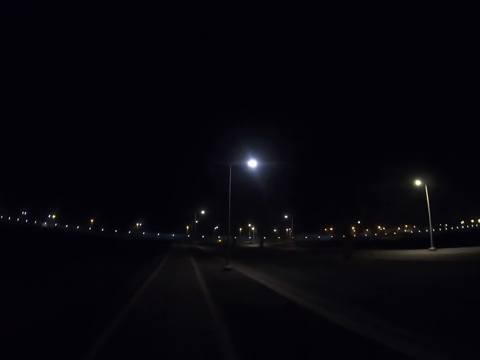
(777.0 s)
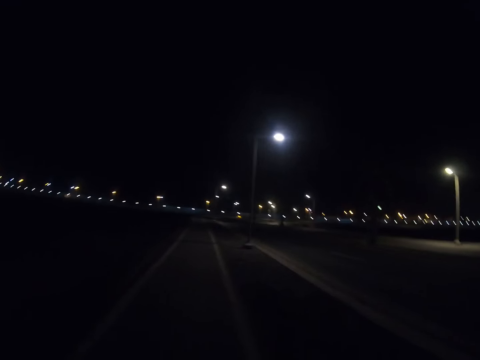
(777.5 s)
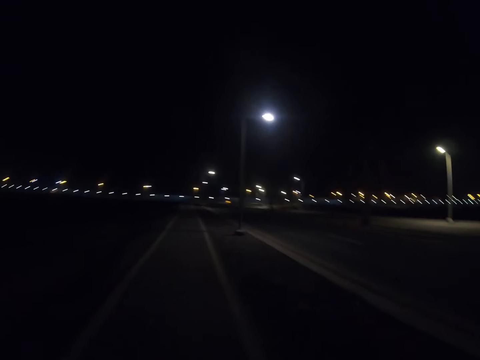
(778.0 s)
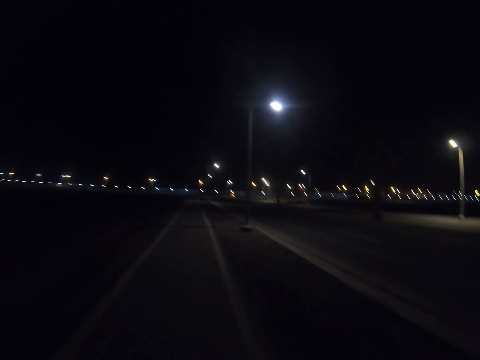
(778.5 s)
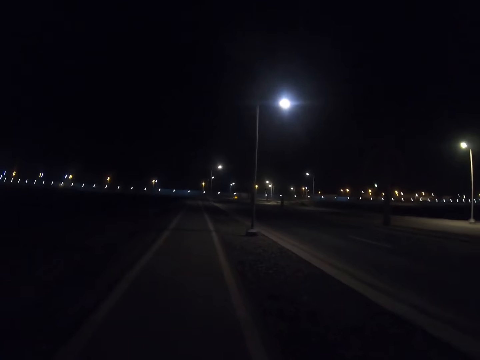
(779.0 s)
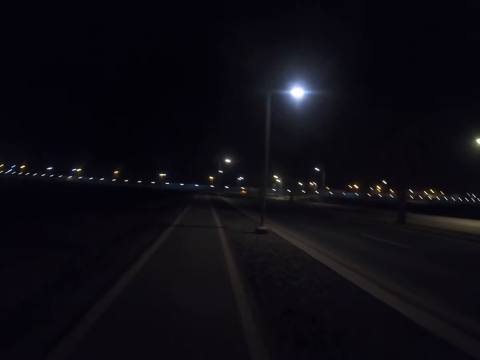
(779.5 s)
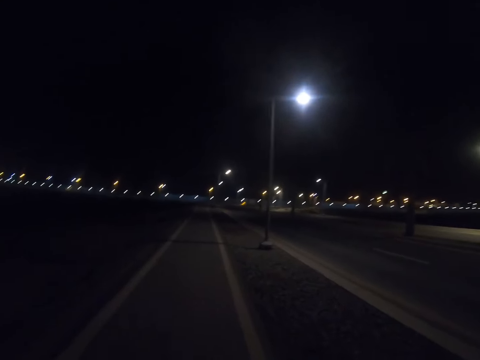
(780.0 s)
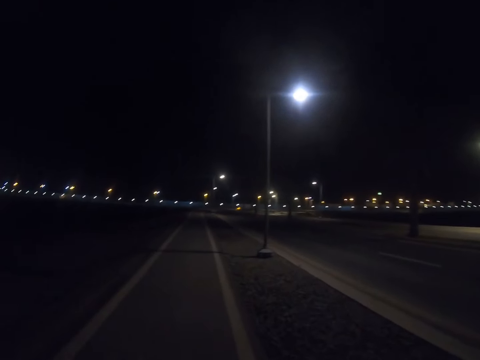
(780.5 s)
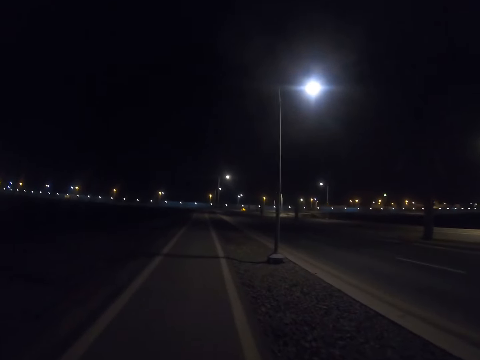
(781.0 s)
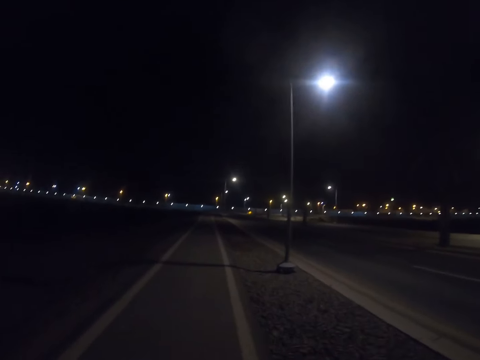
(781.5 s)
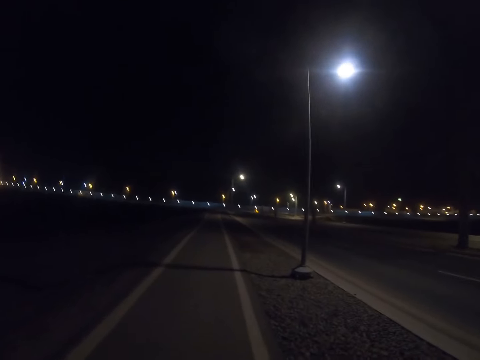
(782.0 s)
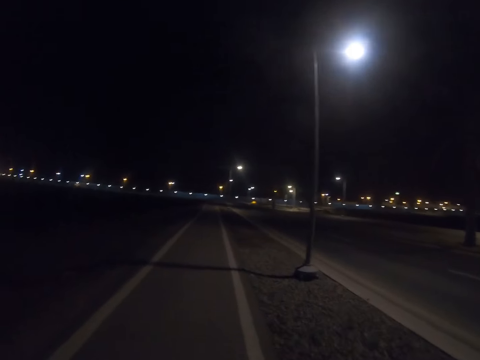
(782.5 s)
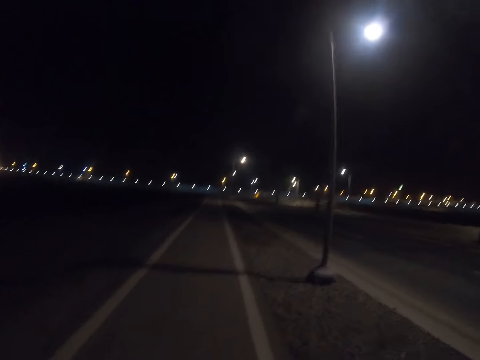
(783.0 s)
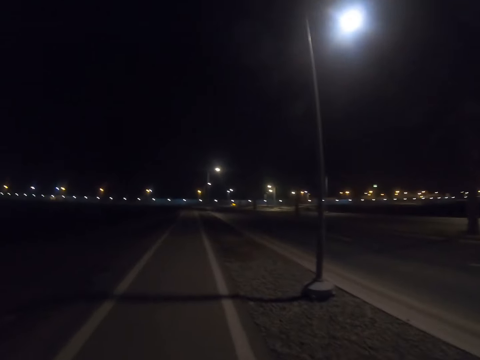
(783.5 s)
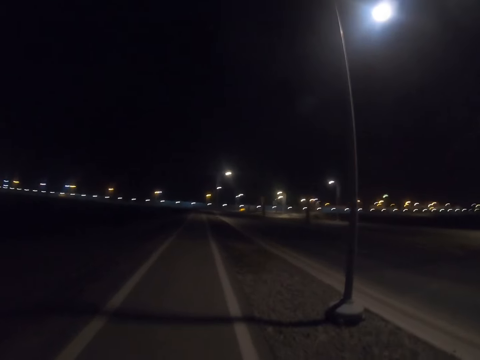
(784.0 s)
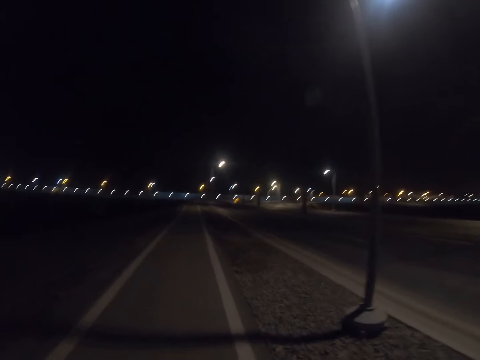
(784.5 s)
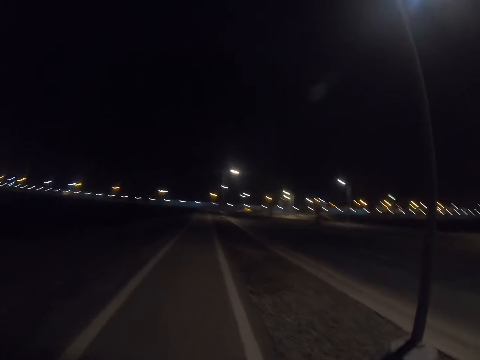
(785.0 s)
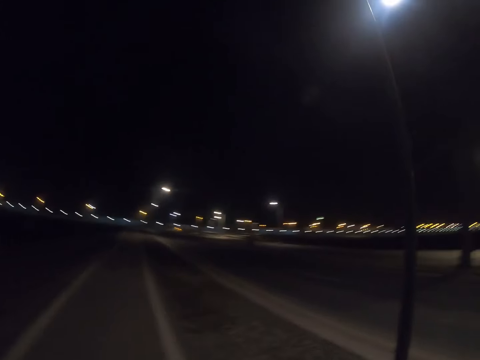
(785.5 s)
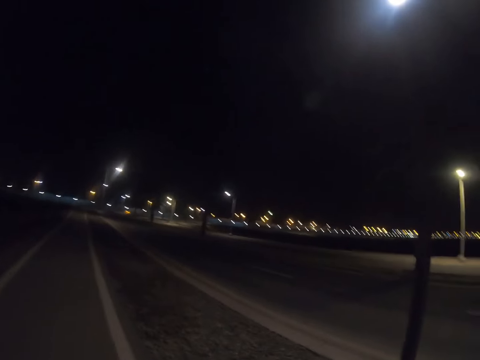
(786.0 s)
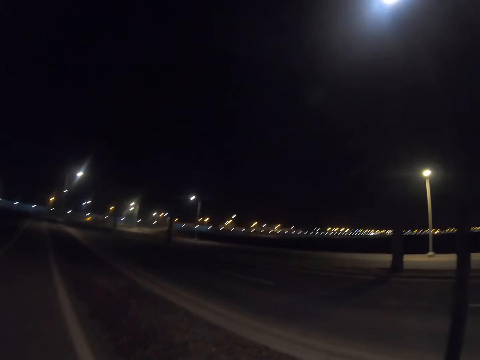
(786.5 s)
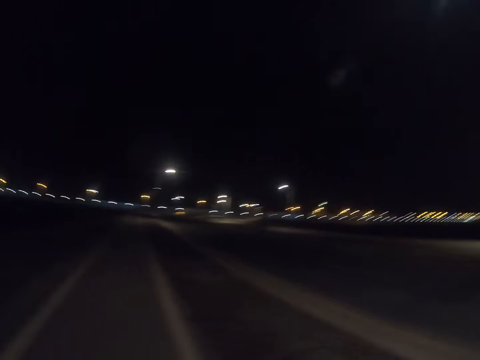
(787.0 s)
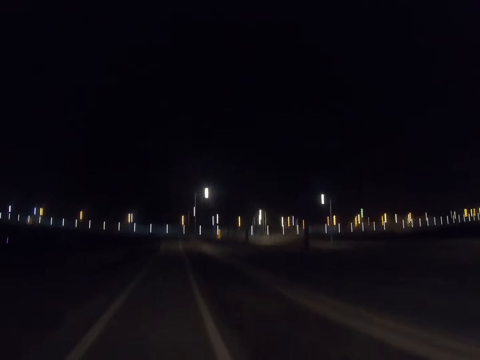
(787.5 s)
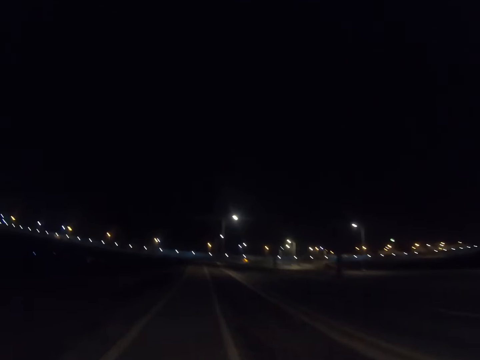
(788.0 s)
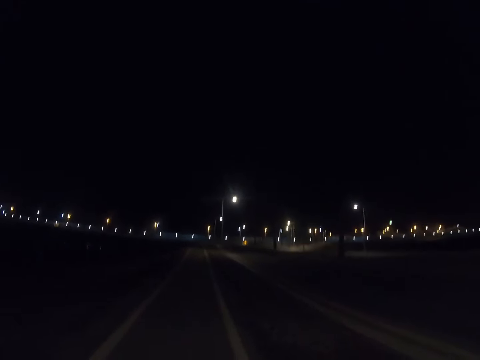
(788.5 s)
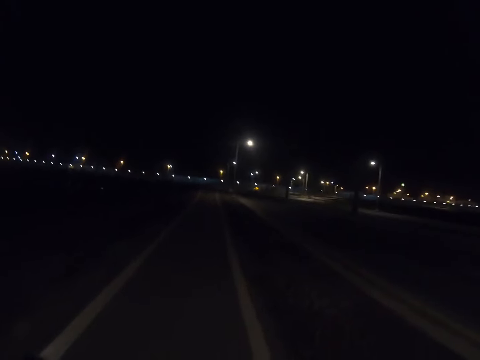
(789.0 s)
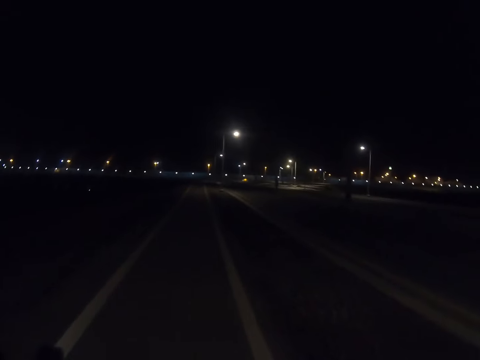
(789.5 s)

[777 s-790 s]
The camera wearer walks along the pavement.

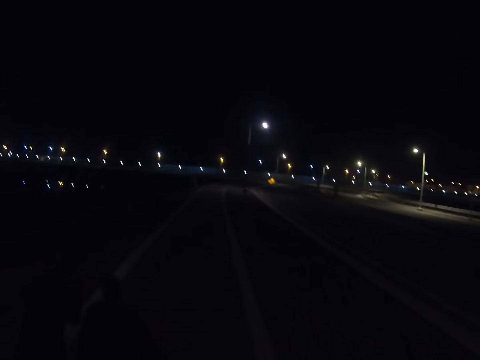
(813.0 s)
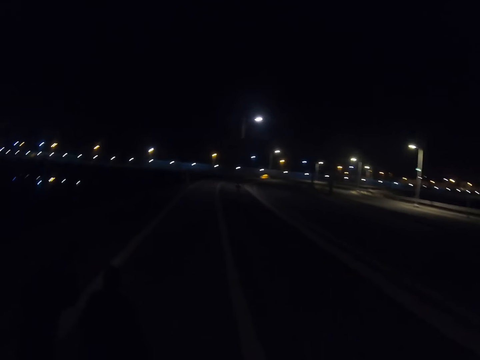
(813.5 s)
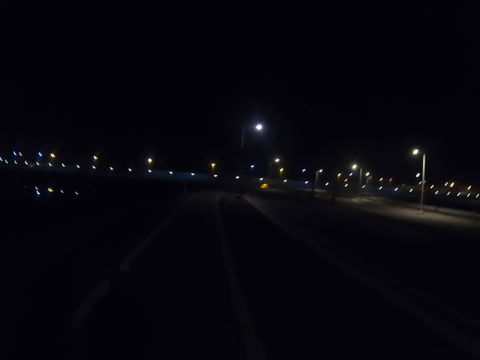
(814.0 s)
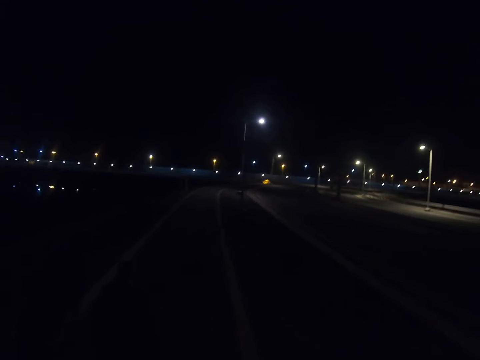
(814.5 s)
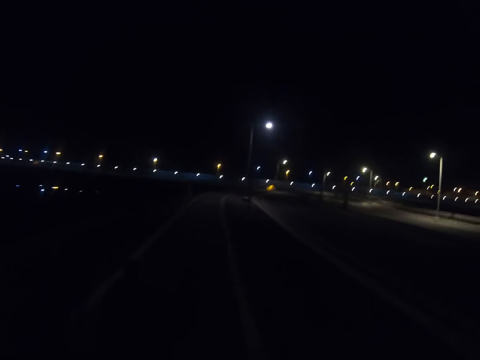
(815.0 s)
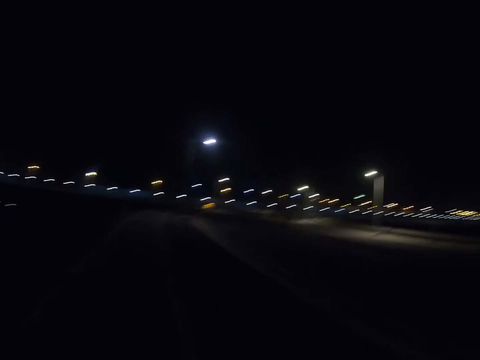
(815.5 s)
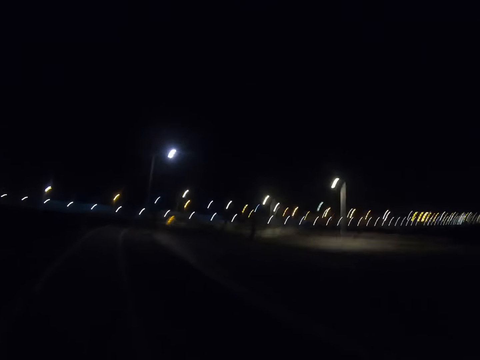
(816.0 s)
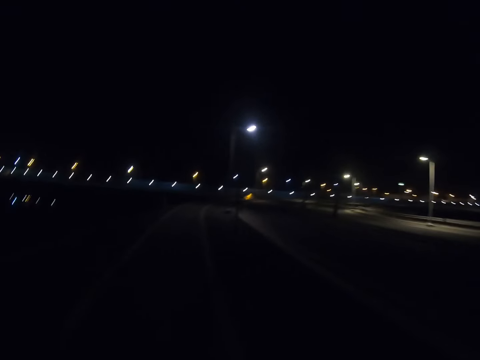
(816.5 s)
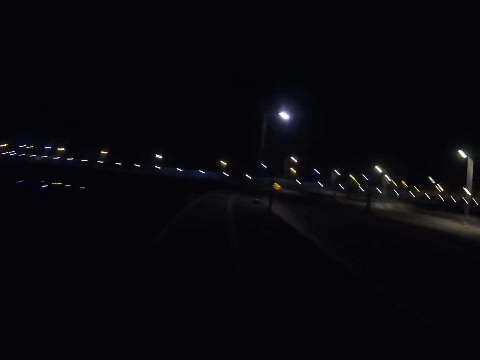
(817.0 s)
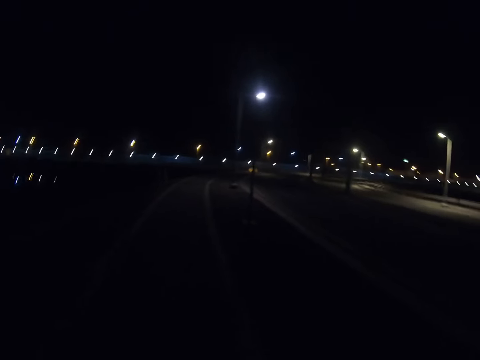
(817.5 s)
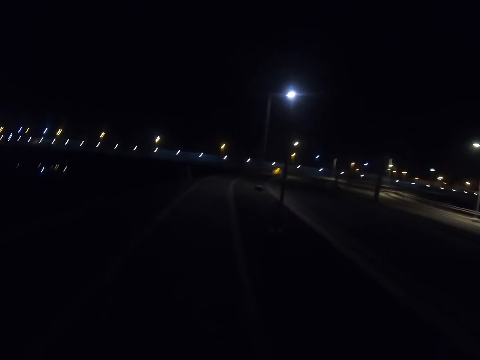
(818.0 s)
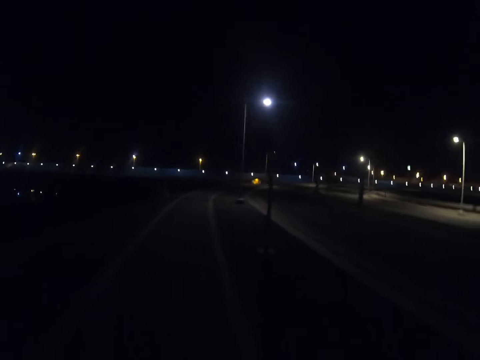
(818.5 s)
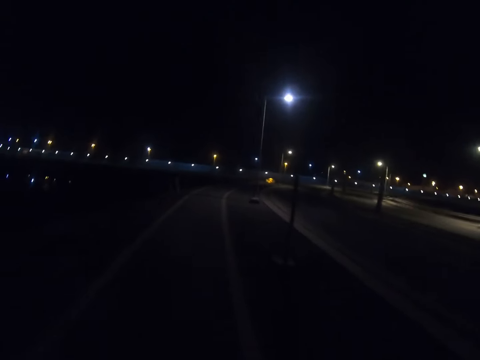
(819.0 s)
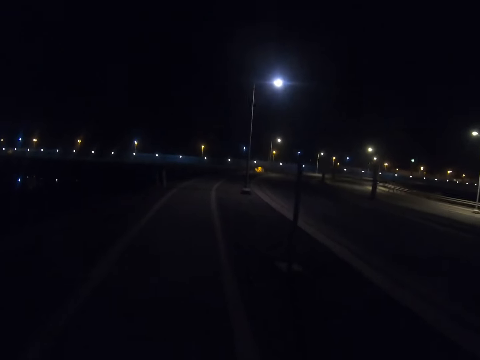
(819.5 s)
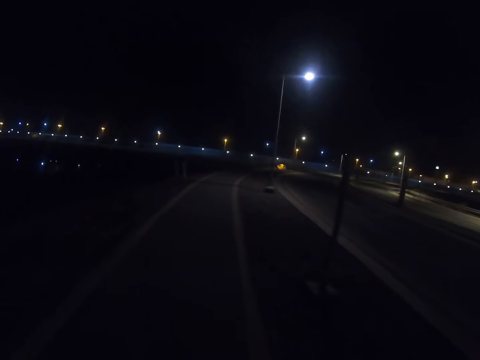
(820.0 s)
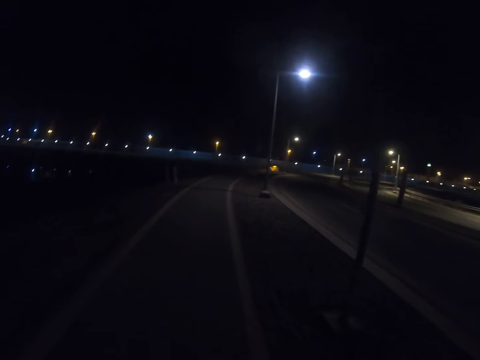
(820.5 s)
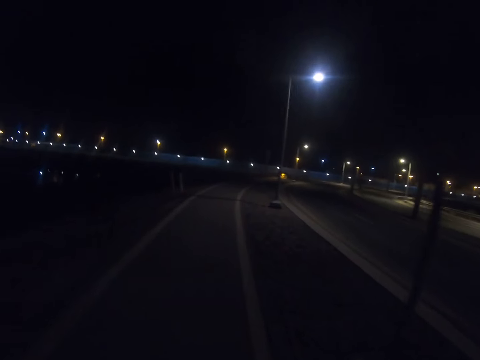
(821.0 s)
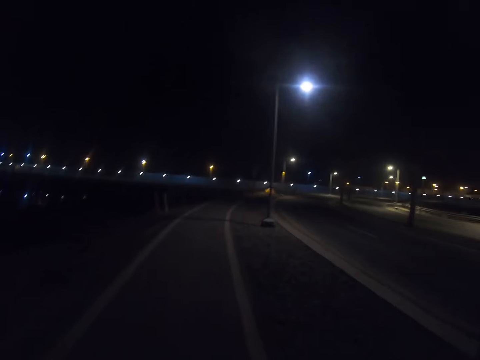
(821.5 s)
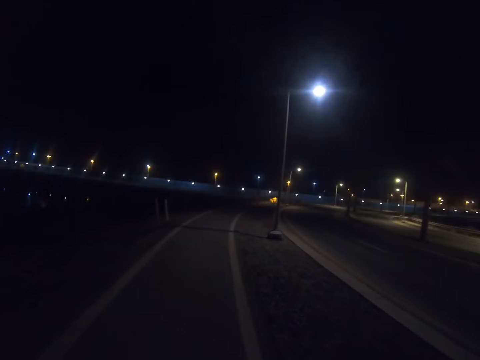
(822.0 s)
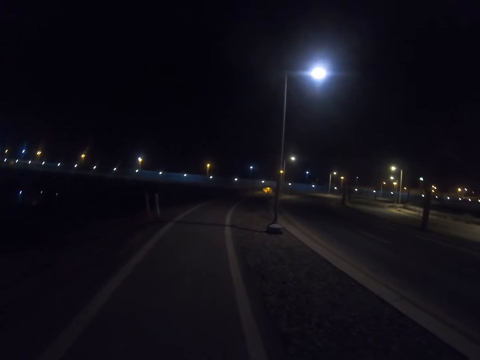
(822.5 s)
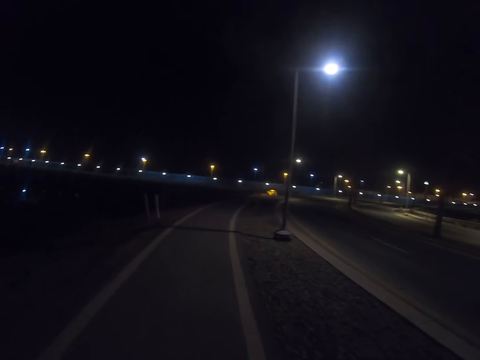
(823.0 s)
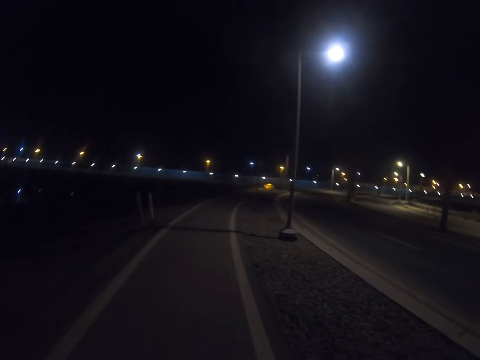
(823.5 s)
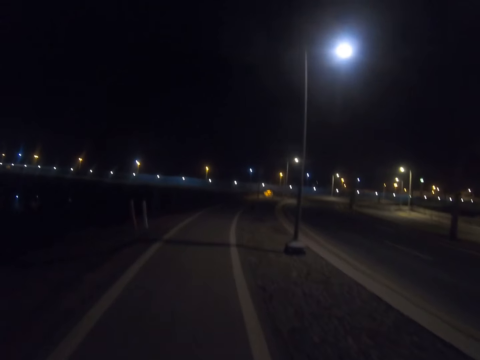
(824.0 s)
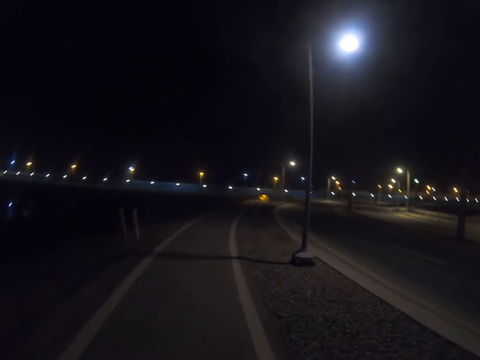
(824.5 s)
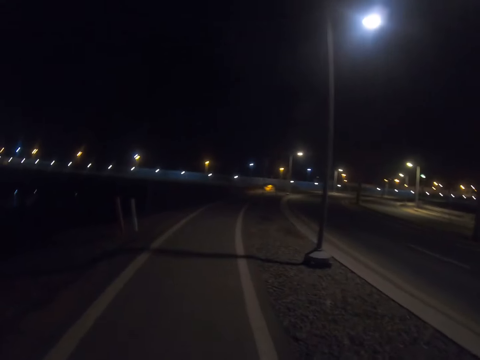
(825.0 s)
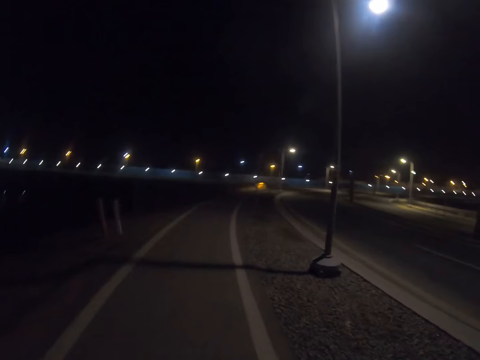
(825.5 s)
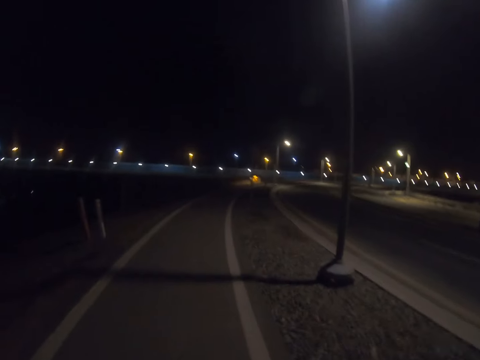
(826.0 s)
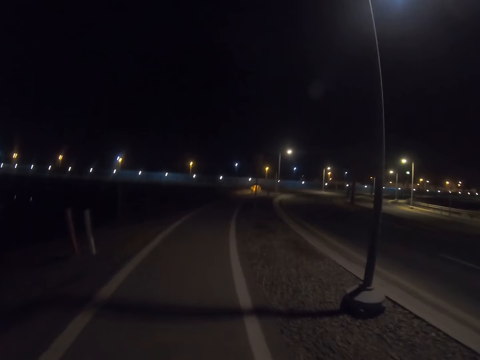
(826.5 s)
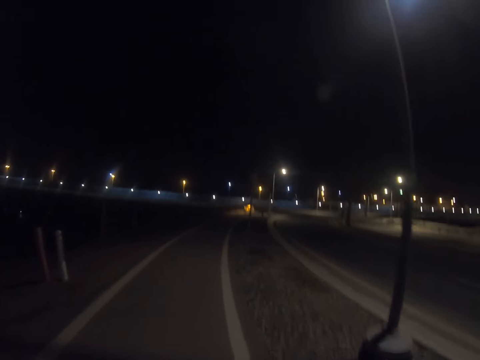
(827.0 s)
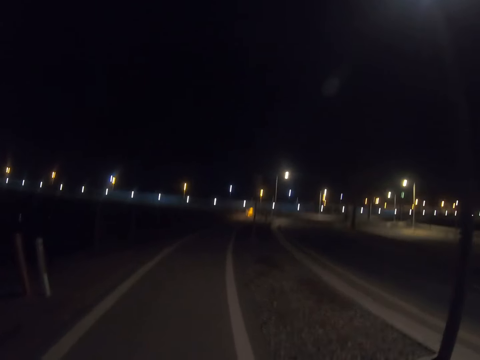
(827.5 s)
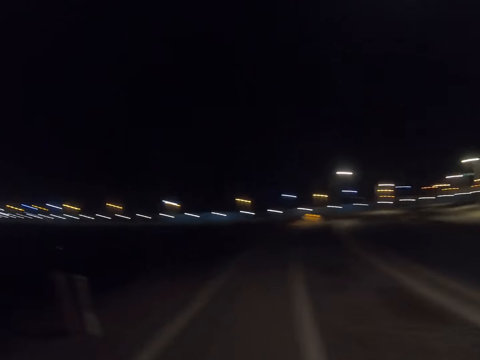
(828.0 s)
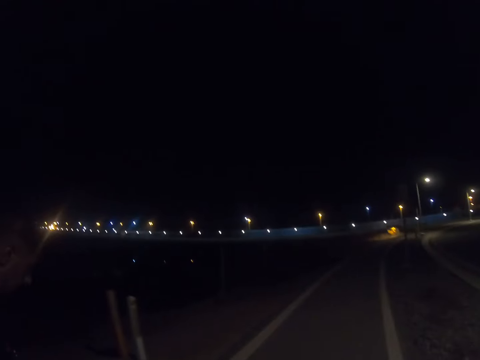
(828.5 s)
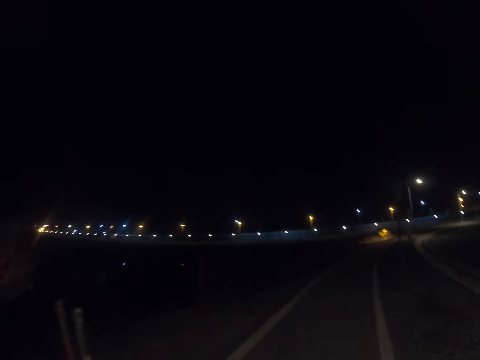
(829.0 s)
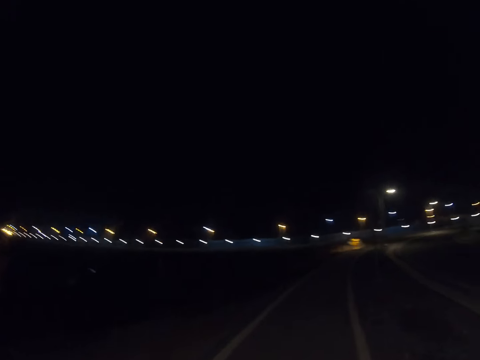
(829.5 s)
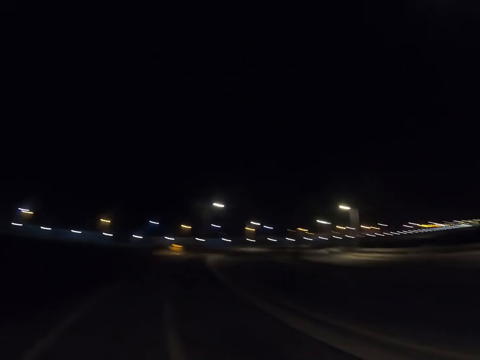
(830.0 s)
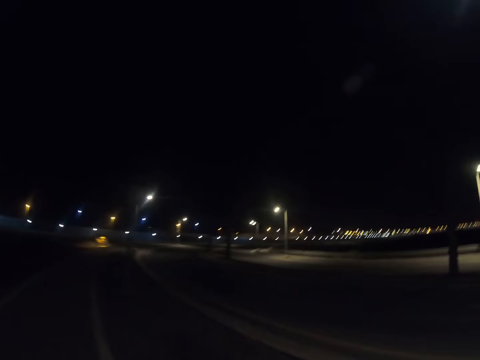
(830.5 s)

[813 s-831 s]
A person walks. The camera wearer walks with the person along the pavement. The person walks along the highway.
